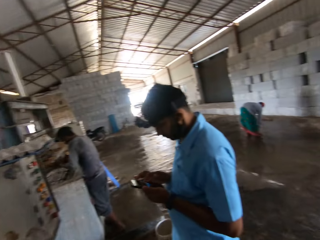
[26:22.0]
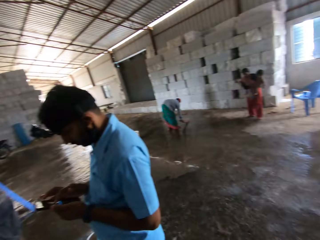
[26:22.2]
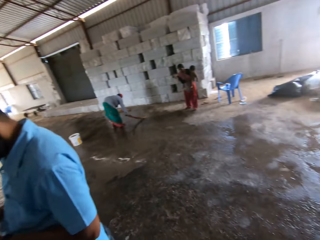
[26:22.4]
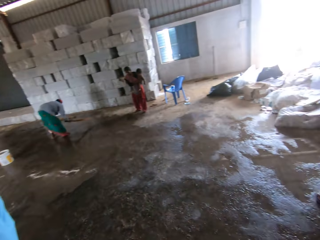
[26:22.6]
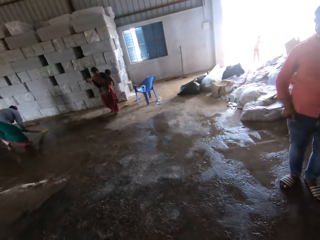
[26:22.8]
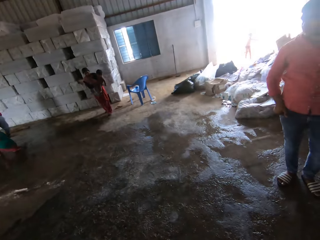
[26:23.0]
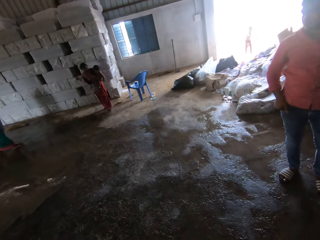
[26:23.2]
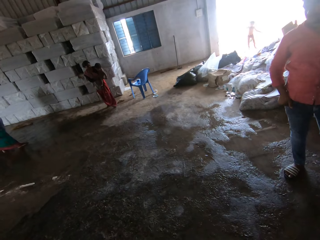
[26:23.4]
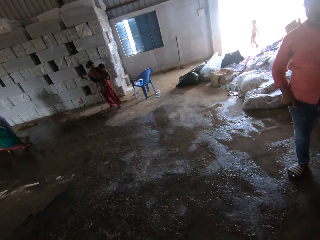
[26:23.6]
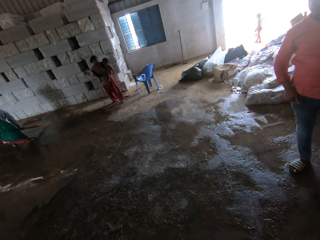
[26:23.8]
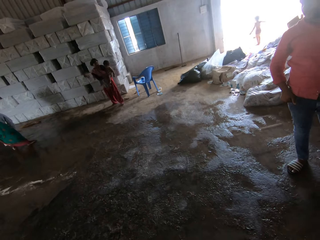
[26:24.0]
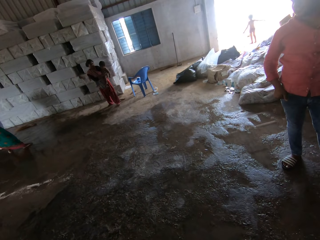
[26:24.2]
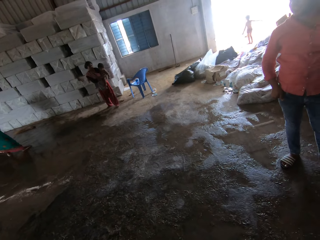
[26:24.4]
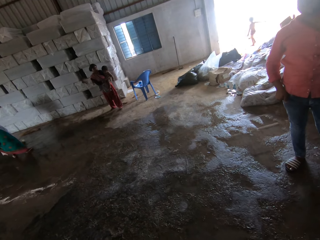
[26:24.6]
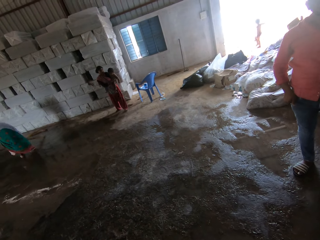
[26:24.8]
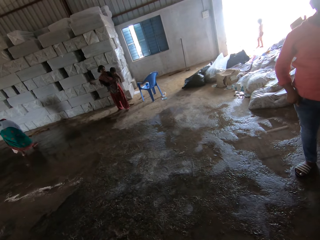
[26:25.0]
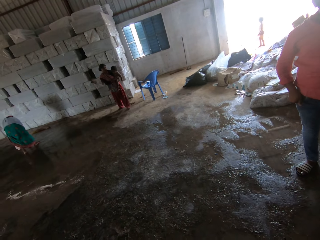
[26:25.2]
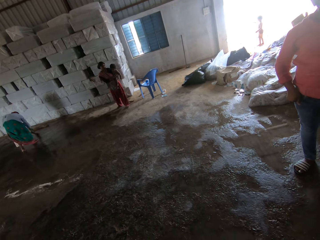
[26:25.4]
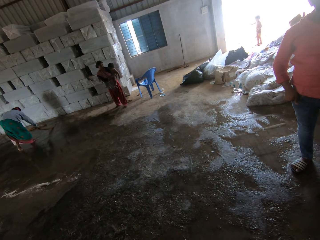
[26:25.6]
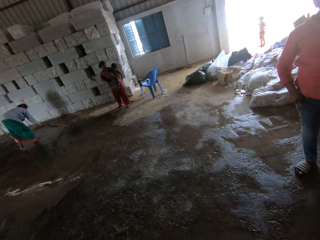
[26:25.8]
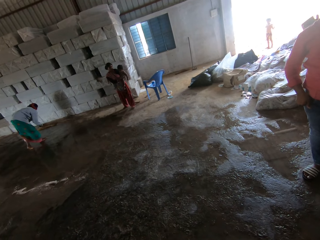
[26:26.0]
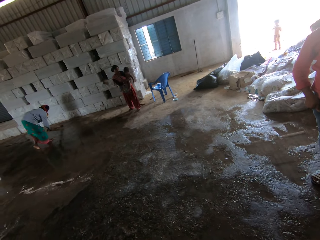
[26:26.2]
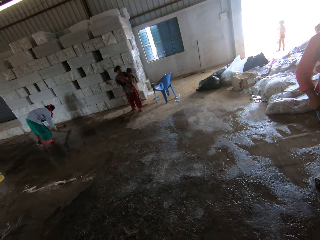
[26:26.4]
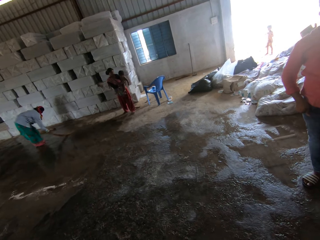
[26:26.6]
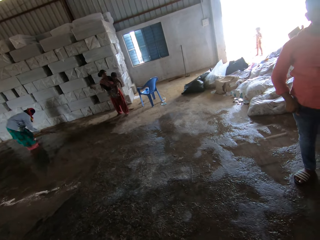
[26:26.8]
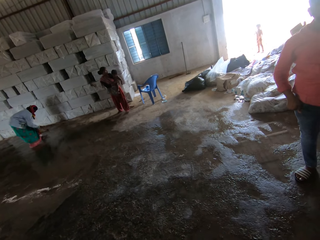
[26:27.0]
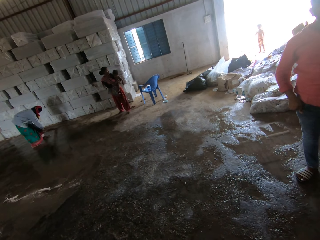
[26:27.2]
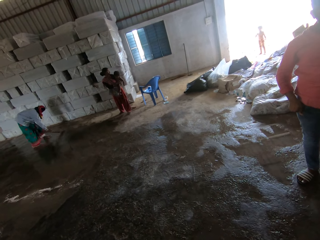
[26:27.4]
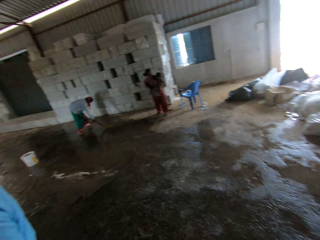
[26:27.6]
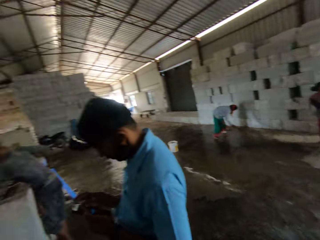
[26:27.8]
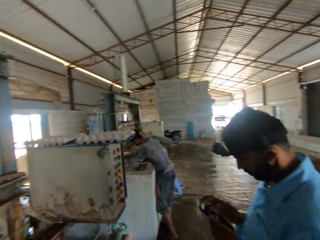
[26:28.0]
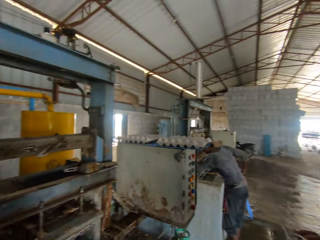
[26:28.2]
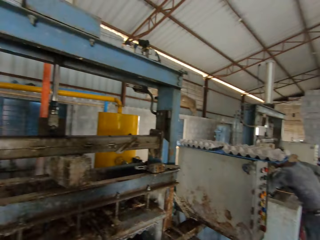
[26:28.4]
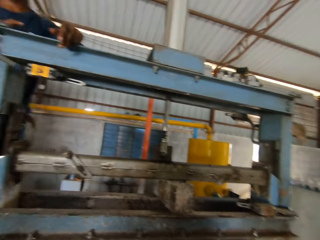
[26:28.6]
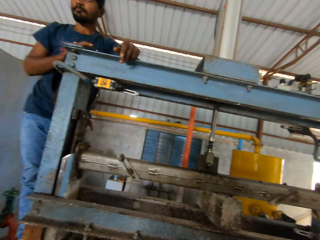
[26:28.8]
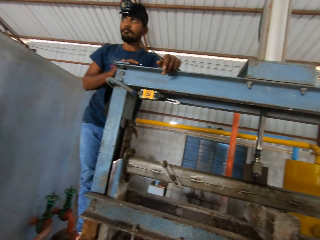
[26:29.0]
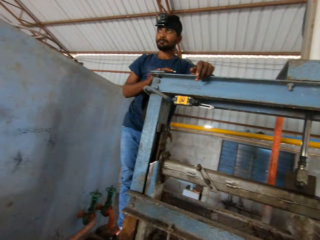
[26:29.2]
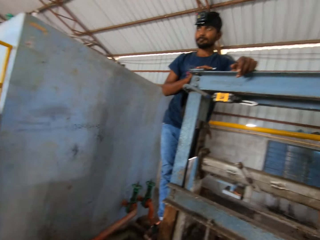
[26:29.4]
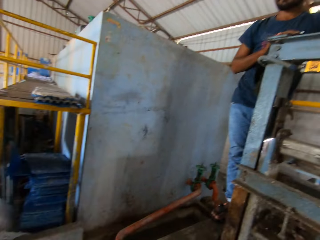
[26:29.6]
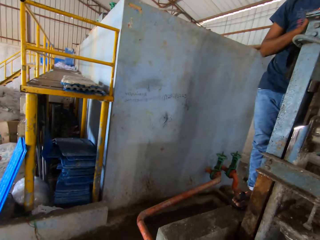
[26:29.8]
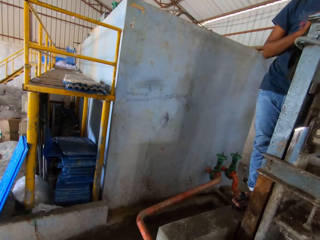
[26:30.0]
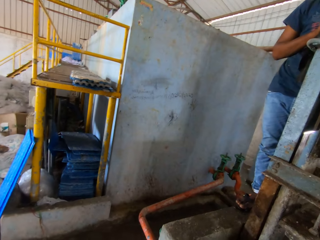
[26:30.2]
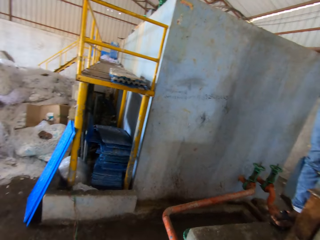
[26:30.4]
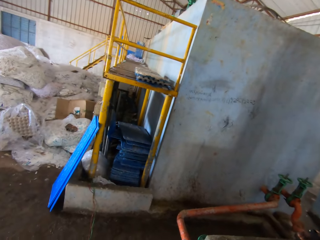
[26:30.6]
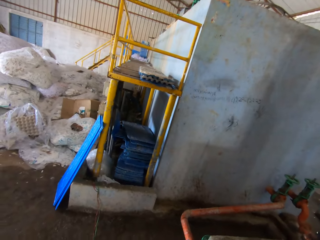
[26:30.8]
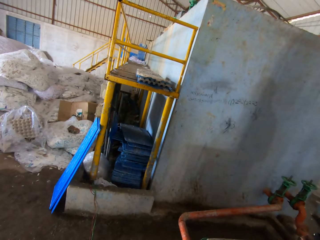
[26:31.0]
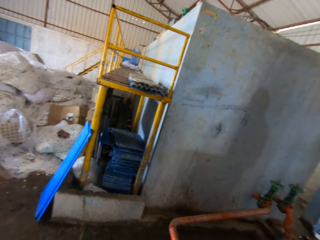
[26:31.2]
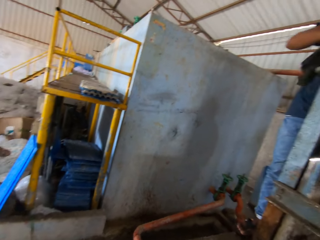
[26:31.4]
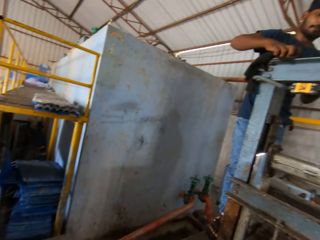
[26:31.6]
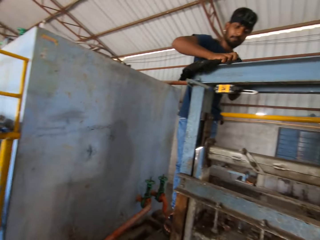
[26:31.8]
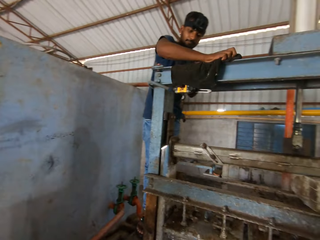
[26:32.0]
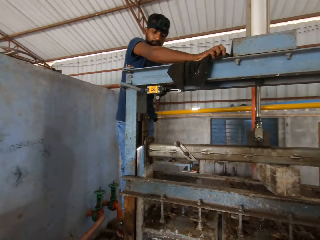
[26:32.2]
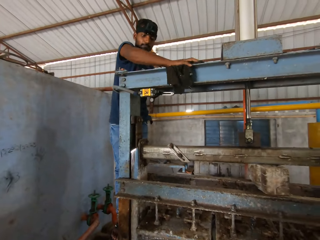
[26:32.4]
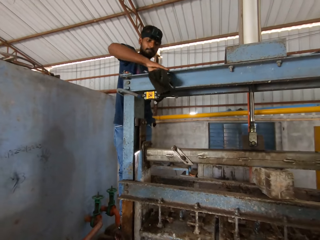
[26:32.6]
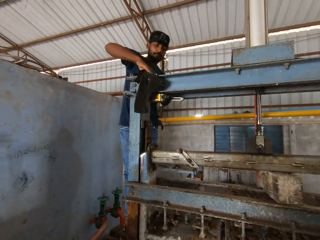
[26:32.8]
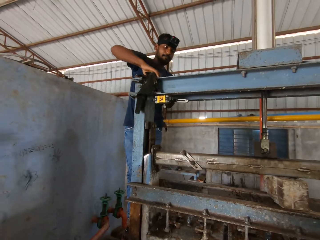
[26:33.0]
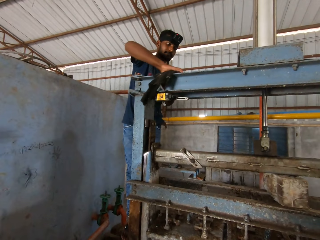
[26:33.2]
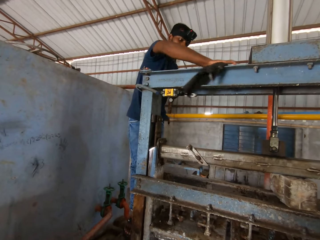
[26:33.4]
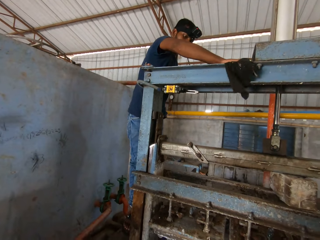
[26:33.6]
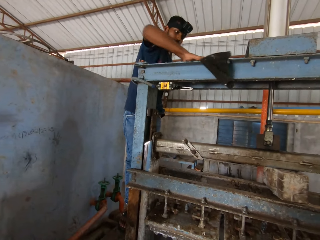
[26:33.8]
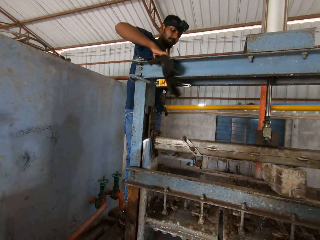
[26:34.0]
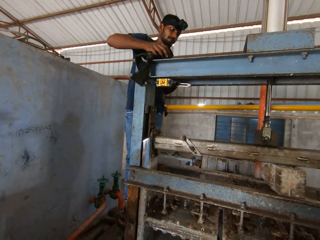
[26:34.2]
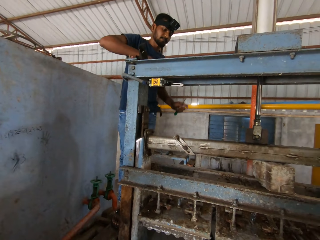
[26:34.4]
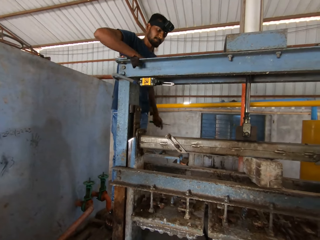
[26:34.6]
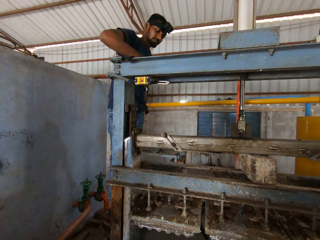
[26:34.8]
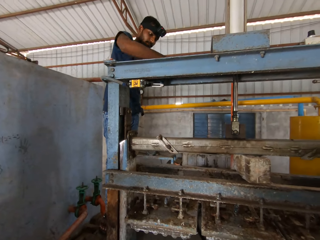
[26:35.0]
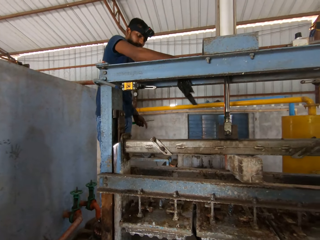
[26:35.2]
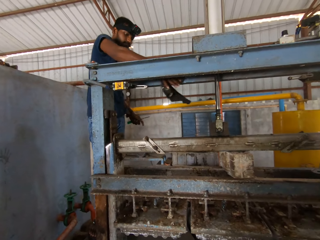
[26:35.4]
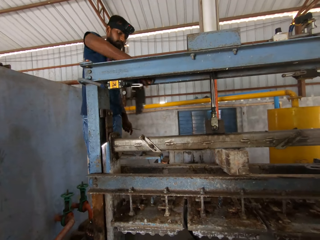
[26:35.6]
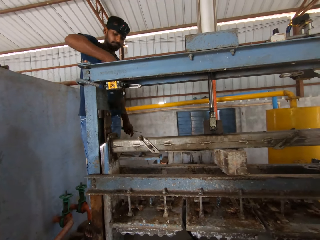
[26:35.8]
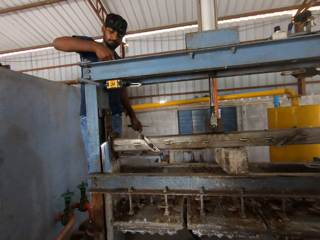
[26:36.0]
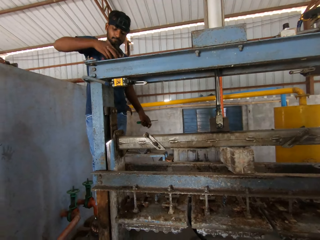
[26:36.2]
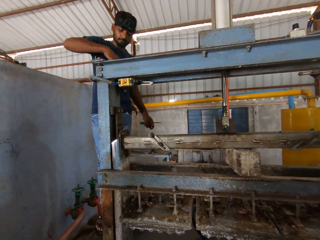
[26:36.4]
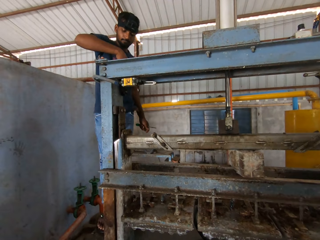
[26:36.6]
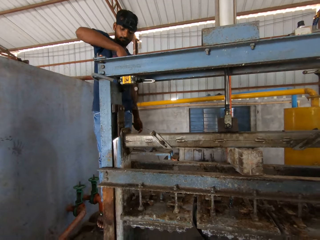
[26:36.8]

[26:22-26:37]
The camera wearer stares in the room. Another person sweeps the floor with a broom. The camera wearer stares in the room. The first person cleans the metal cabinet with the towel.

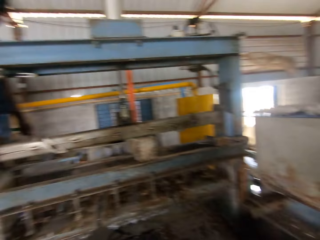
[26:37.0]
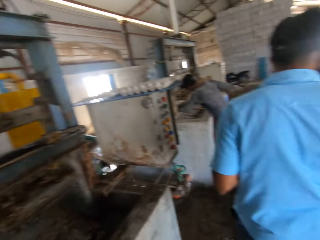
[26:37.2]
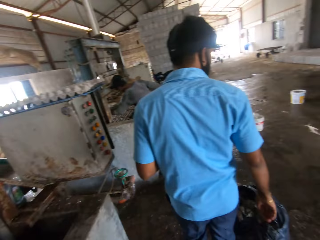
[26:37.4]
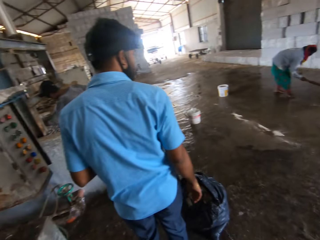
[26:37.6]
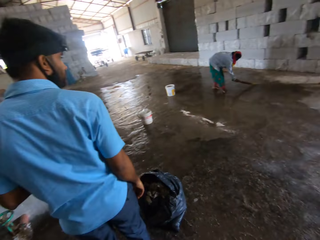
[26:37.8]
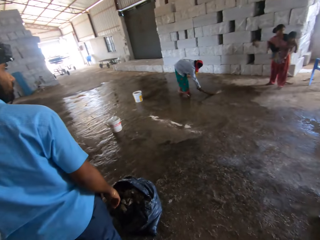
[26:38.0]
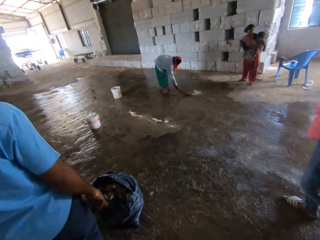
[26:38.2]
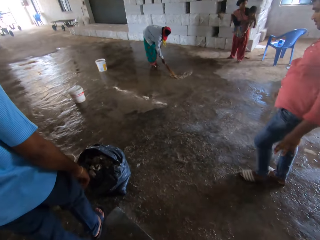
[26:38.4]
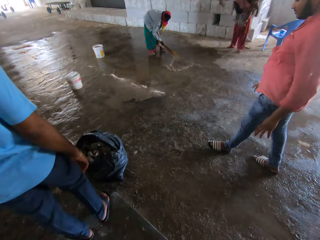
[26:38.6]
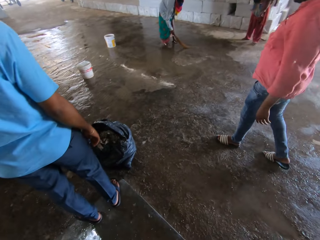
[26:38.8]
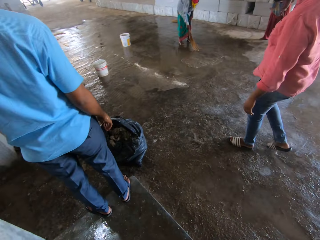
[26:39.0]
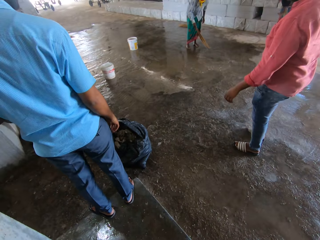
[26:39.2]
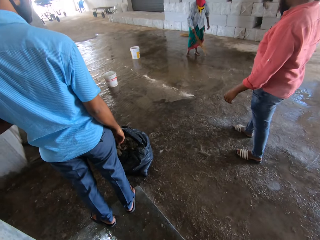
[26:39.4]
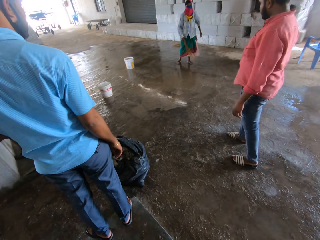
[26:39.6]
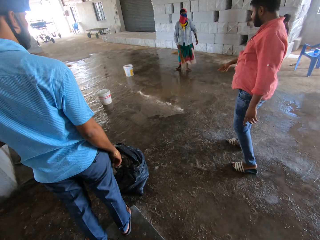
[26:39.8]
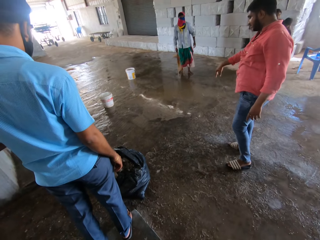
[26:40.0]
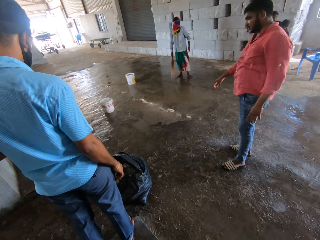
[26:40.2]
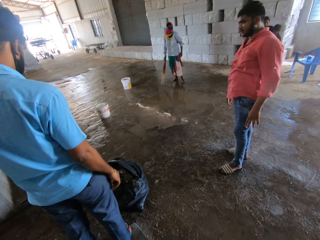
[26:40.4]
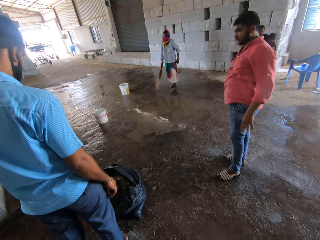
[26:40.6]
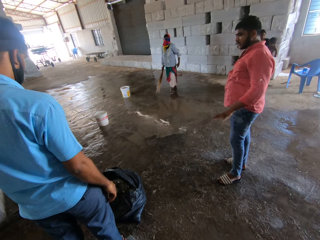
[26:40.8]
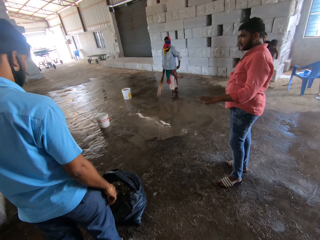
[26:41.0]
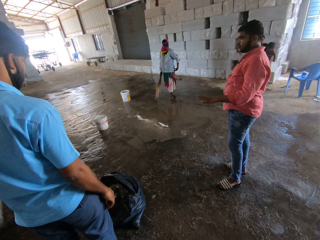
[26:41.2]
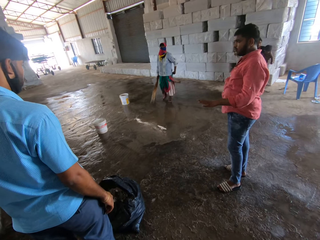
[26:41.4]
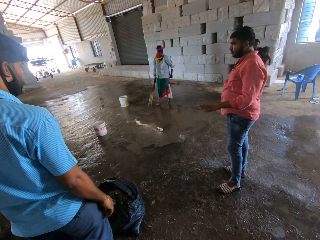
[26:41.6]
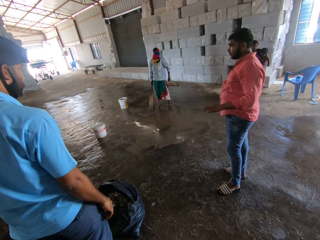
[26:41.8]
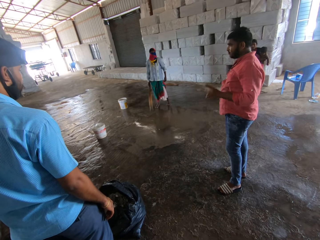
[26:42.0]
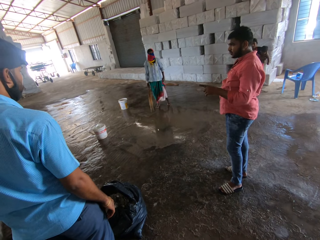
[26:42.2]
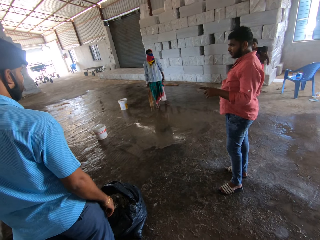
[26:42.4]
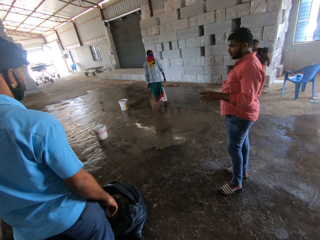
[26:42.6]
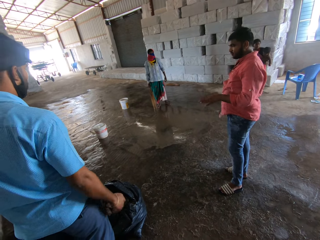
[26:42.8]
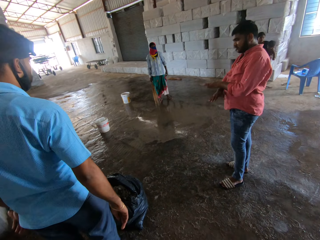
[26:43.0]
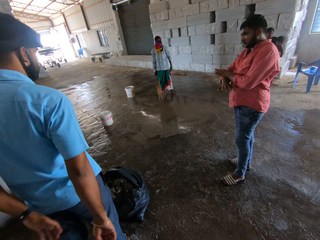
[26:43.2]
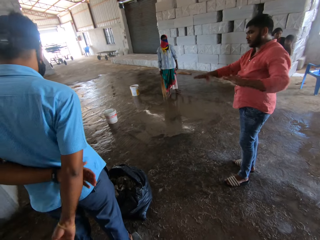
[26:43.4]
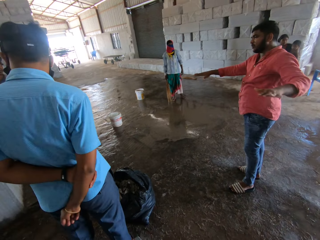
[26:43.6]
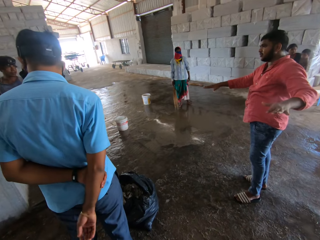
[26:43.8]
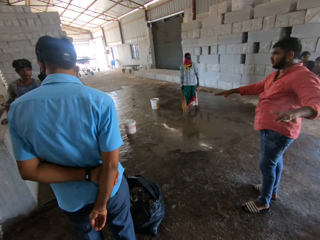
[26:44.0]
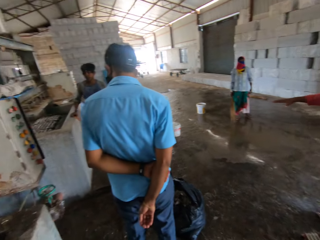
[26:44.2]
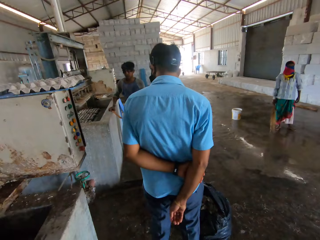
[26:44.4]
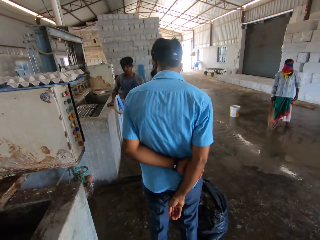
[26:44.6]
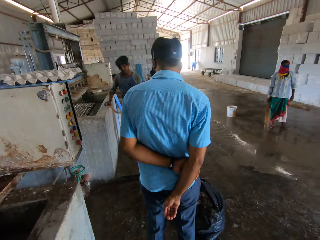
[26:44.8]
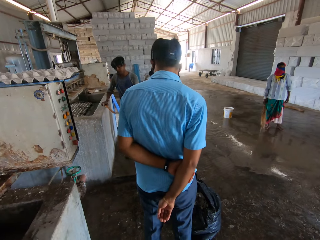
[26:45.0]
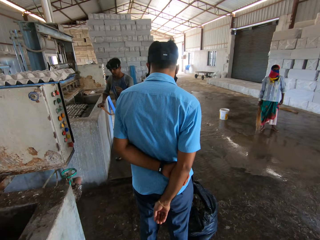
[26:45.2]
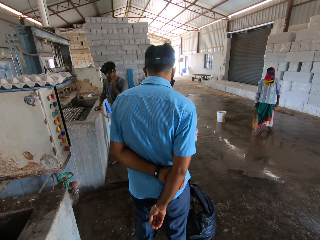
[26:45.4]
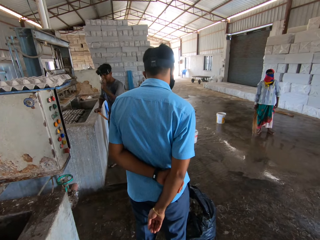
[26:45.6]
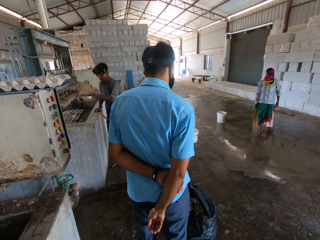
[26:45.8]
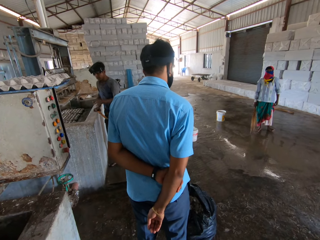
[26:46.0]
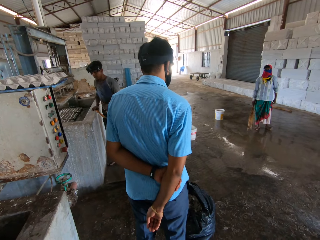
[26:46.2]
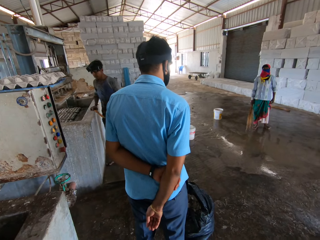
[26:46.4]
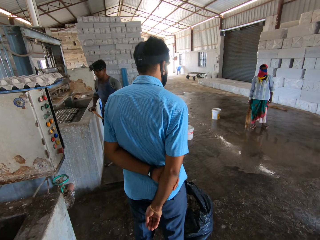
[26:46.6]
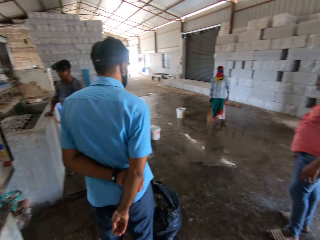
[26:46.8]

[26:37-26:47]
The person moves hands.
